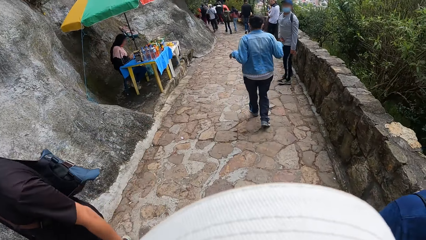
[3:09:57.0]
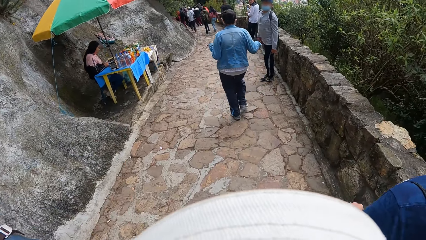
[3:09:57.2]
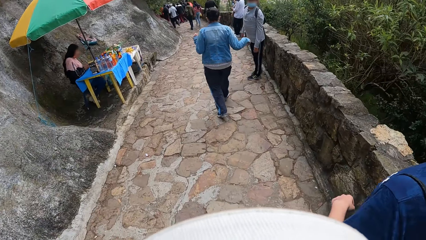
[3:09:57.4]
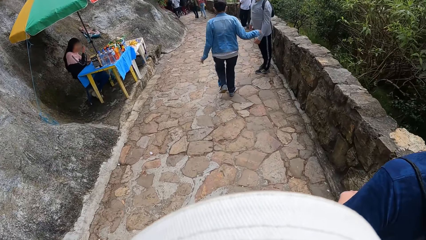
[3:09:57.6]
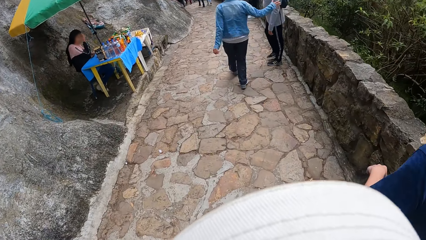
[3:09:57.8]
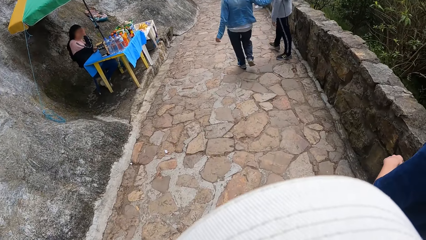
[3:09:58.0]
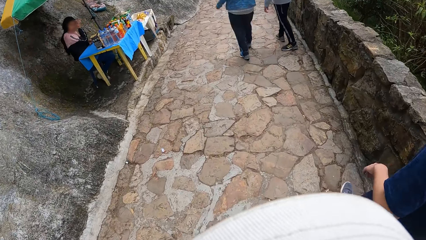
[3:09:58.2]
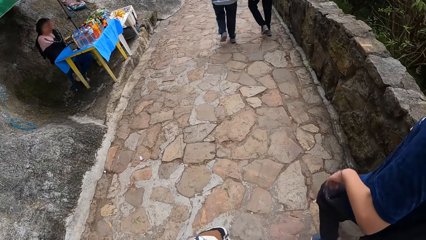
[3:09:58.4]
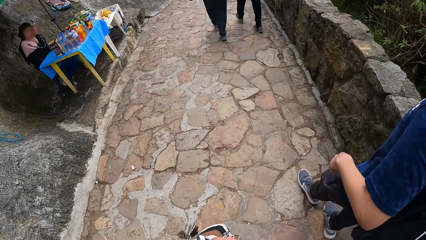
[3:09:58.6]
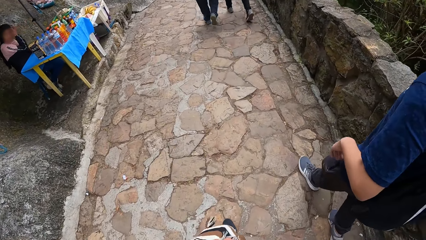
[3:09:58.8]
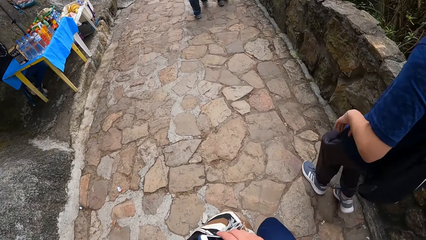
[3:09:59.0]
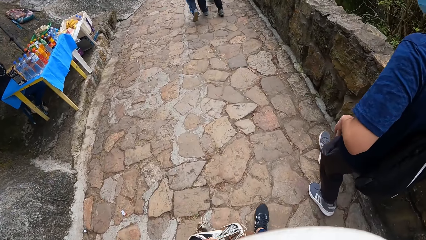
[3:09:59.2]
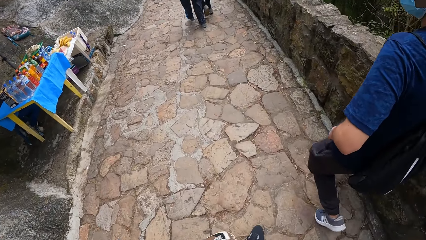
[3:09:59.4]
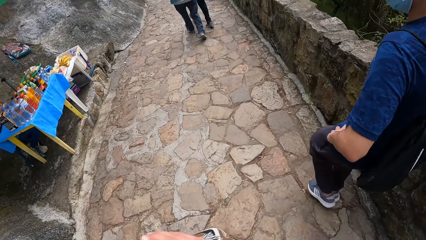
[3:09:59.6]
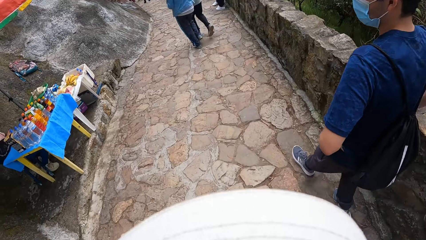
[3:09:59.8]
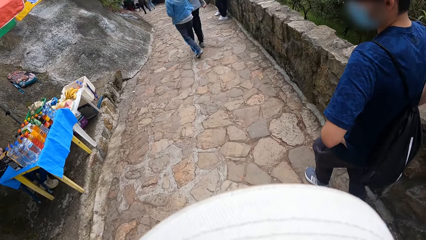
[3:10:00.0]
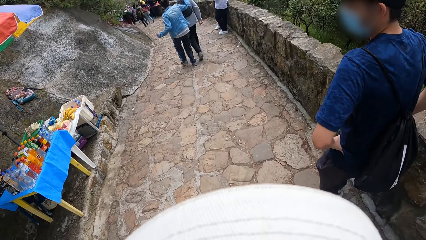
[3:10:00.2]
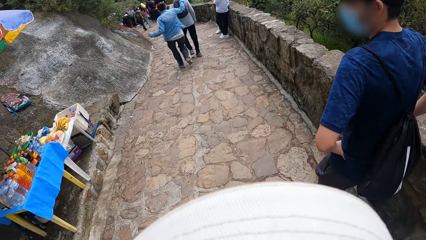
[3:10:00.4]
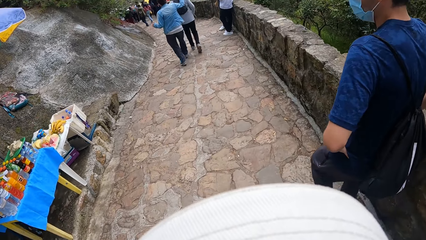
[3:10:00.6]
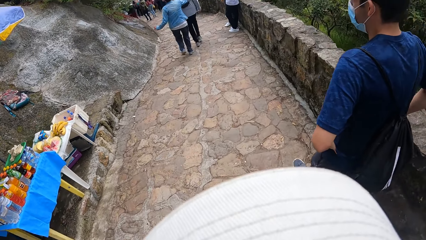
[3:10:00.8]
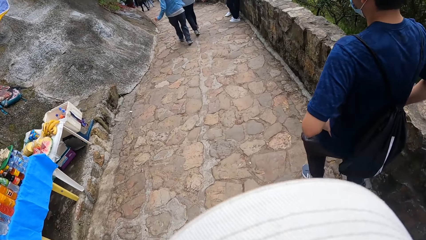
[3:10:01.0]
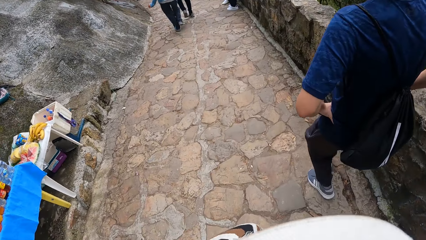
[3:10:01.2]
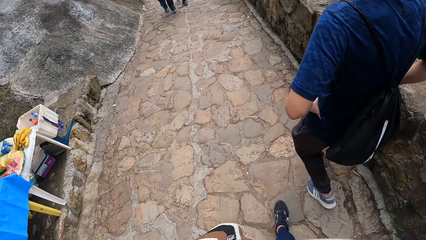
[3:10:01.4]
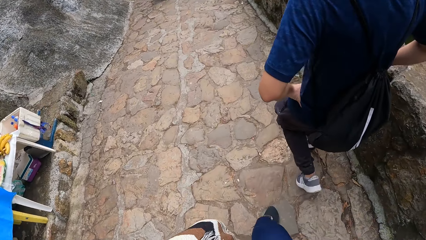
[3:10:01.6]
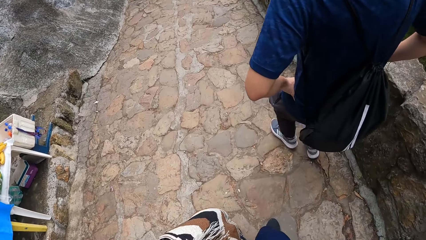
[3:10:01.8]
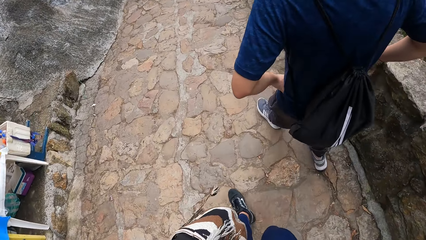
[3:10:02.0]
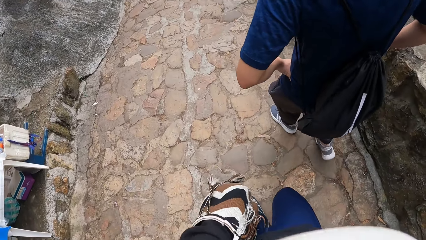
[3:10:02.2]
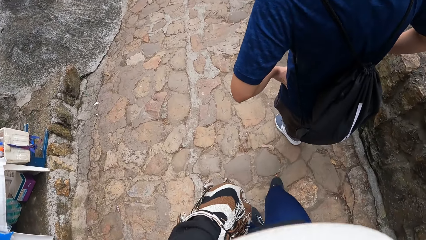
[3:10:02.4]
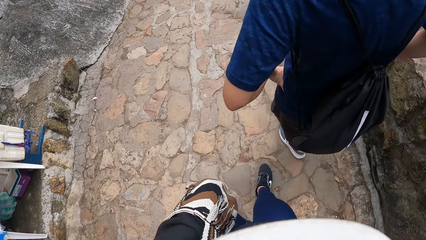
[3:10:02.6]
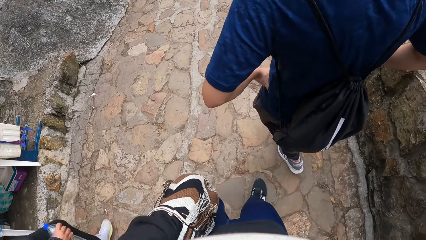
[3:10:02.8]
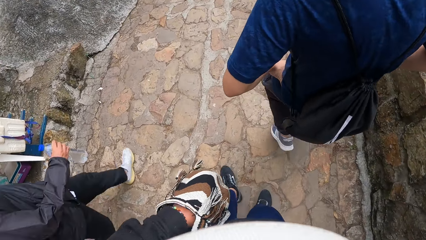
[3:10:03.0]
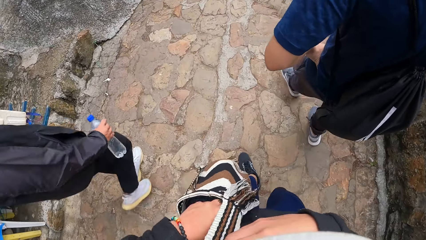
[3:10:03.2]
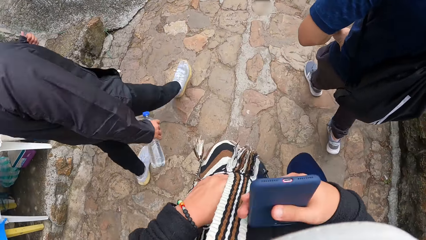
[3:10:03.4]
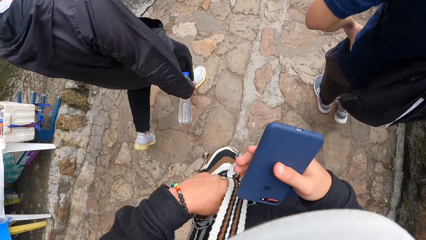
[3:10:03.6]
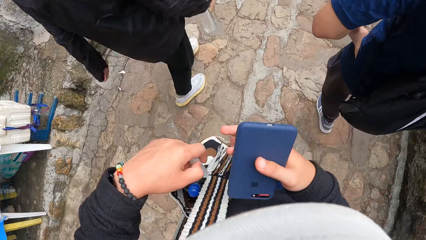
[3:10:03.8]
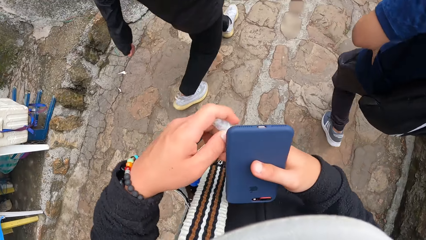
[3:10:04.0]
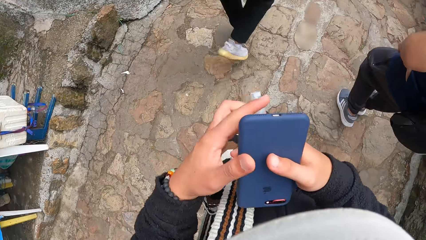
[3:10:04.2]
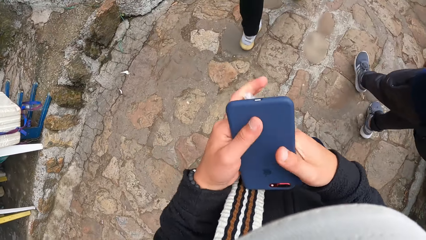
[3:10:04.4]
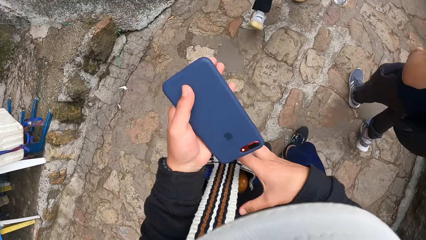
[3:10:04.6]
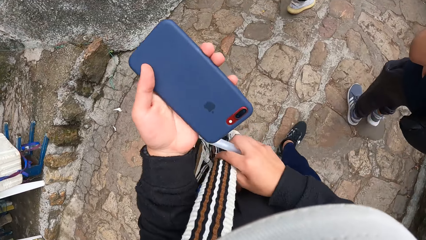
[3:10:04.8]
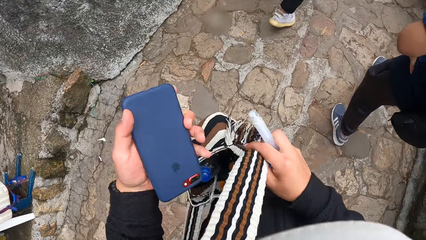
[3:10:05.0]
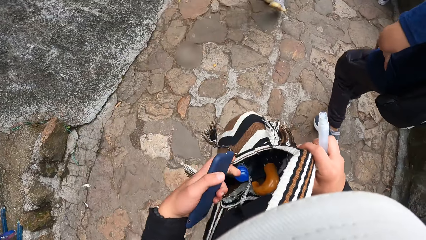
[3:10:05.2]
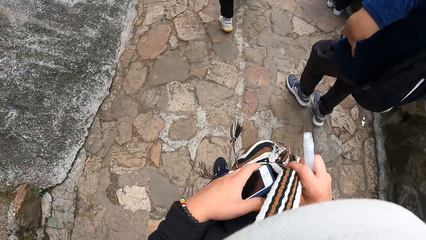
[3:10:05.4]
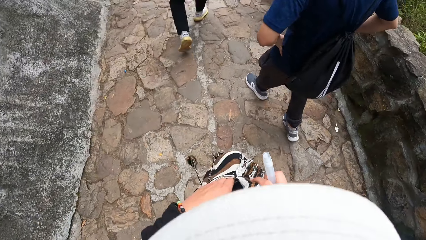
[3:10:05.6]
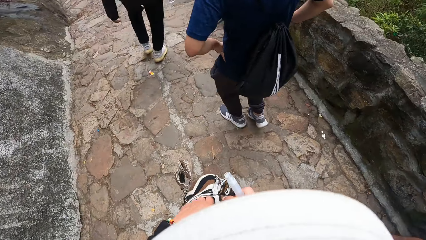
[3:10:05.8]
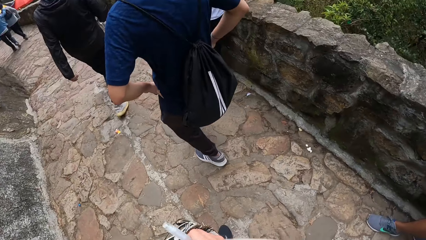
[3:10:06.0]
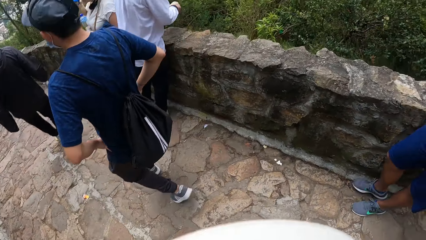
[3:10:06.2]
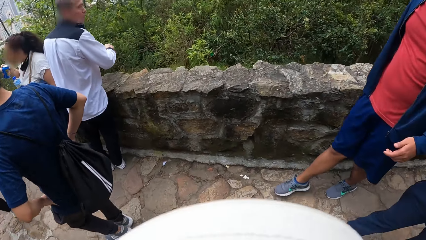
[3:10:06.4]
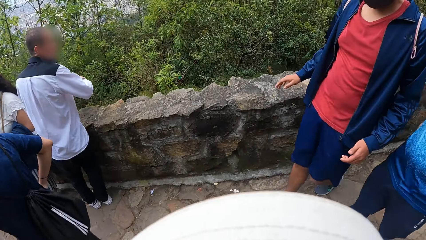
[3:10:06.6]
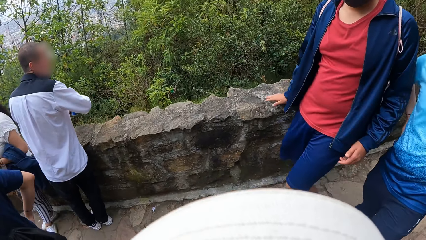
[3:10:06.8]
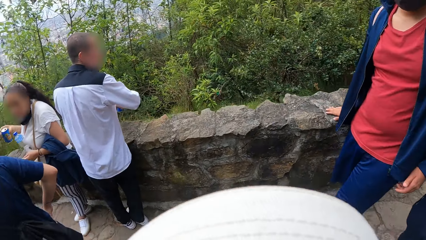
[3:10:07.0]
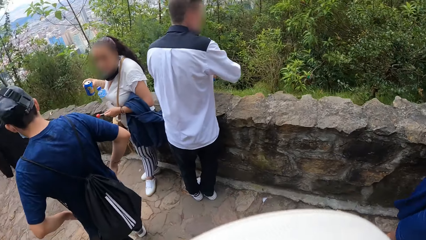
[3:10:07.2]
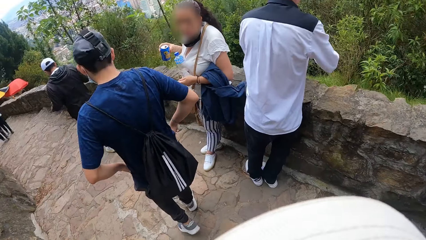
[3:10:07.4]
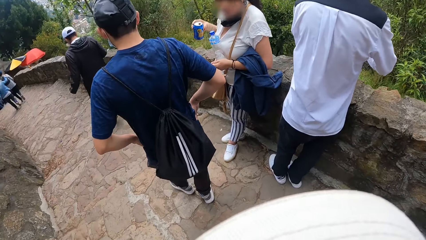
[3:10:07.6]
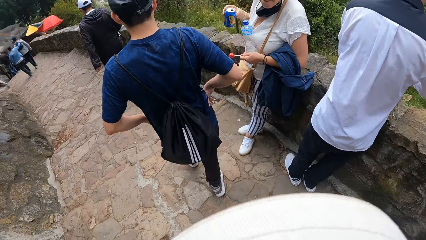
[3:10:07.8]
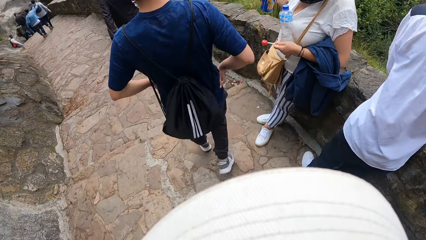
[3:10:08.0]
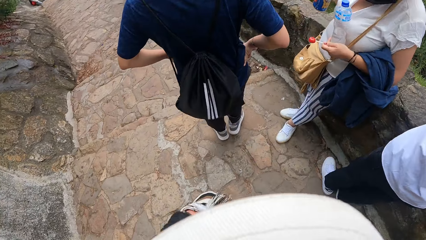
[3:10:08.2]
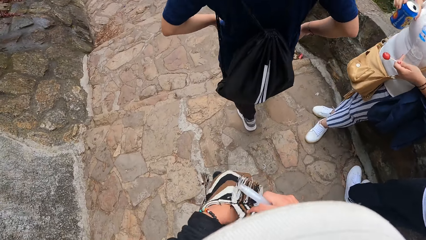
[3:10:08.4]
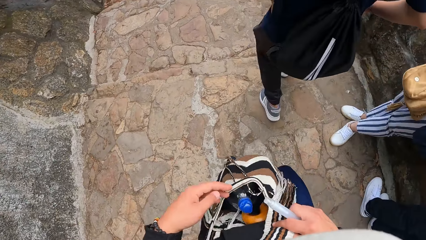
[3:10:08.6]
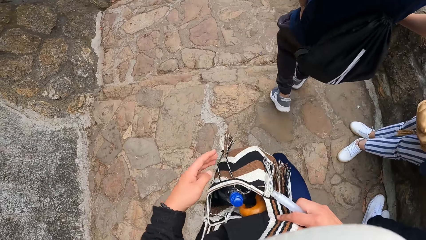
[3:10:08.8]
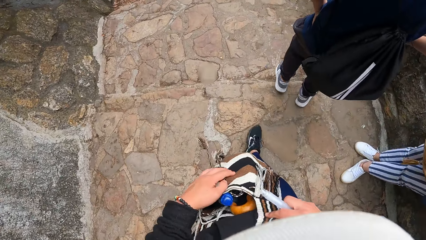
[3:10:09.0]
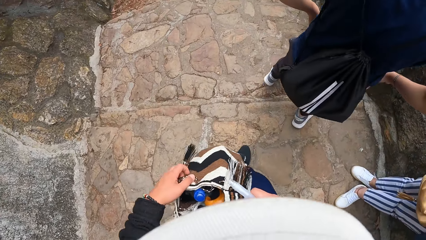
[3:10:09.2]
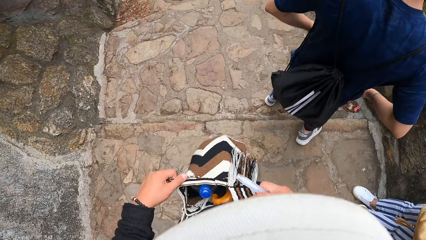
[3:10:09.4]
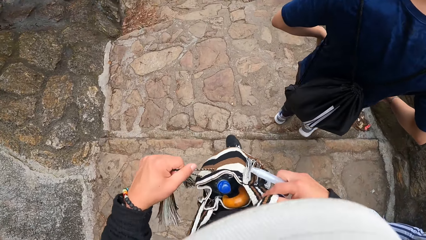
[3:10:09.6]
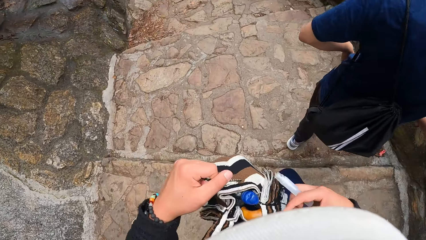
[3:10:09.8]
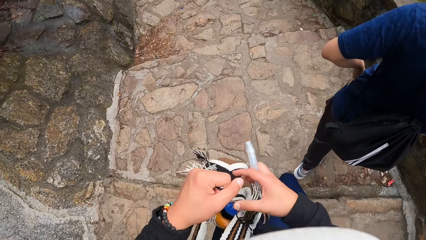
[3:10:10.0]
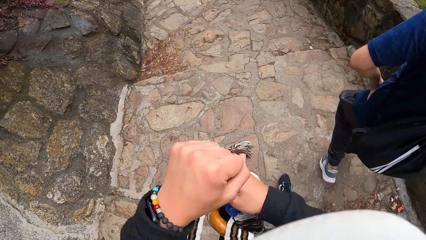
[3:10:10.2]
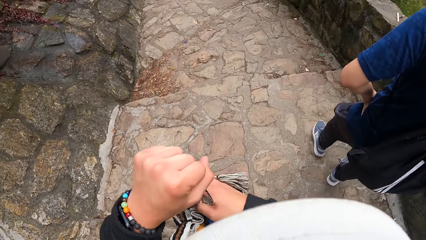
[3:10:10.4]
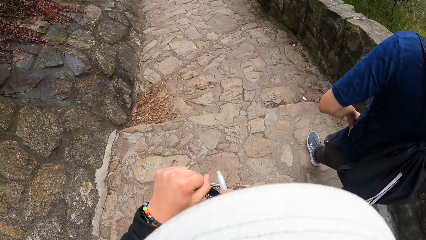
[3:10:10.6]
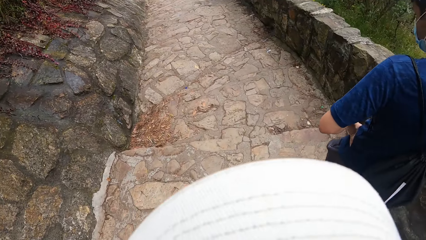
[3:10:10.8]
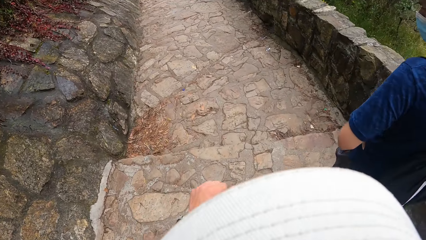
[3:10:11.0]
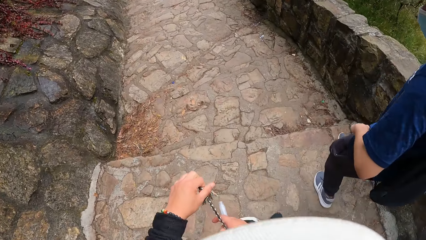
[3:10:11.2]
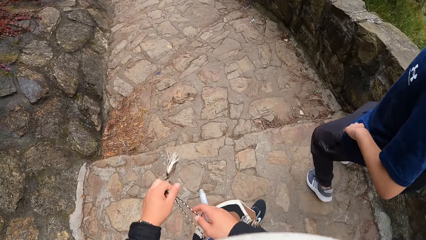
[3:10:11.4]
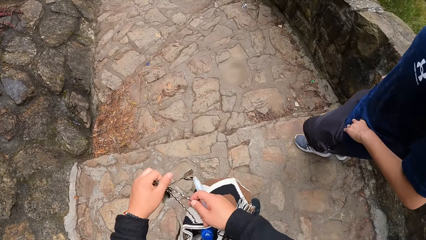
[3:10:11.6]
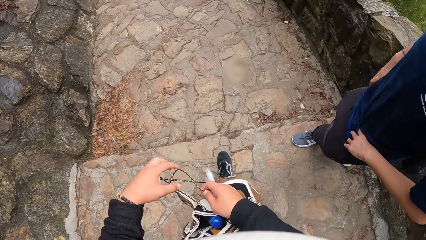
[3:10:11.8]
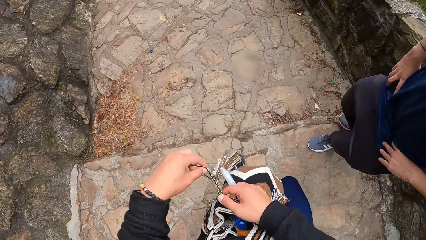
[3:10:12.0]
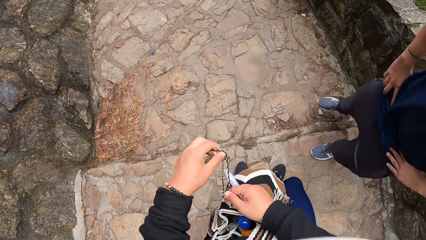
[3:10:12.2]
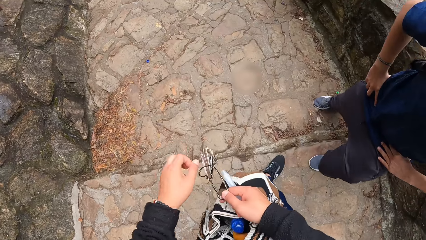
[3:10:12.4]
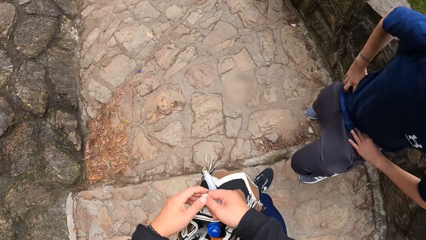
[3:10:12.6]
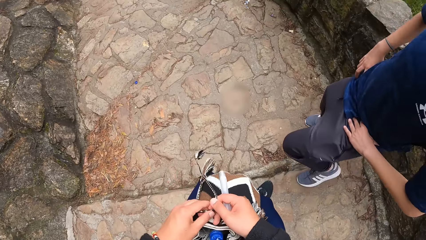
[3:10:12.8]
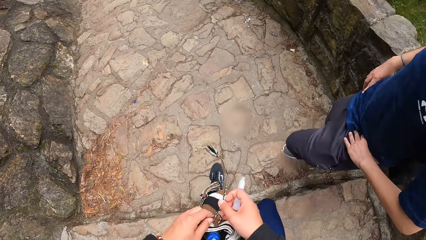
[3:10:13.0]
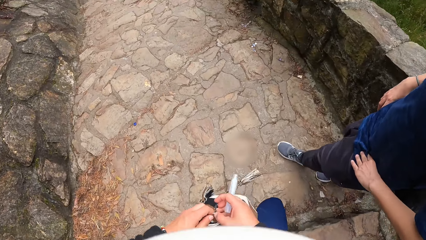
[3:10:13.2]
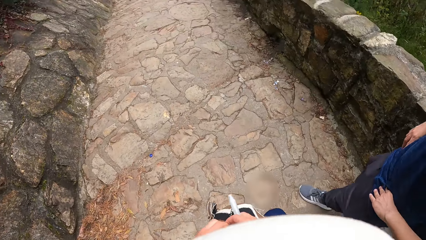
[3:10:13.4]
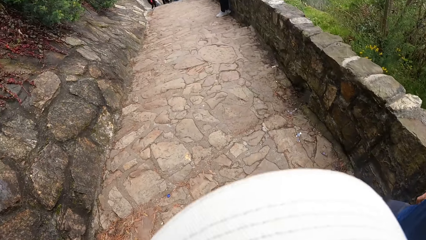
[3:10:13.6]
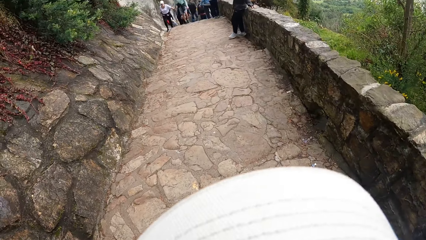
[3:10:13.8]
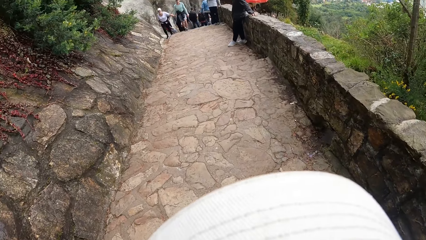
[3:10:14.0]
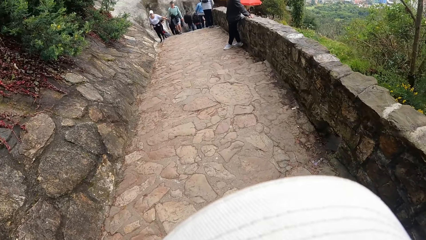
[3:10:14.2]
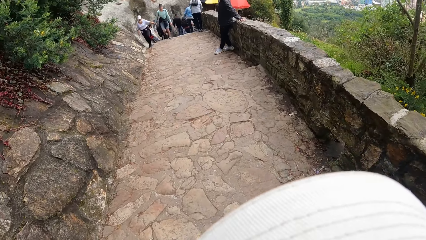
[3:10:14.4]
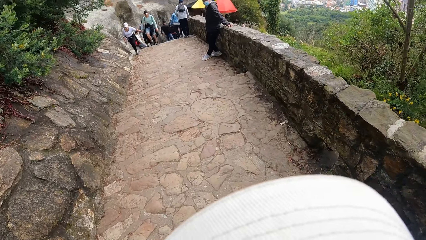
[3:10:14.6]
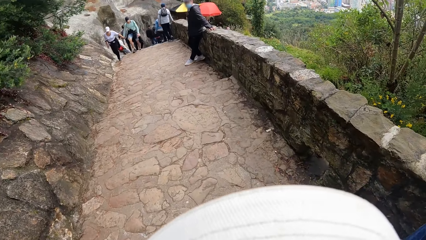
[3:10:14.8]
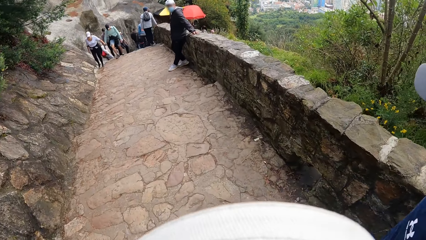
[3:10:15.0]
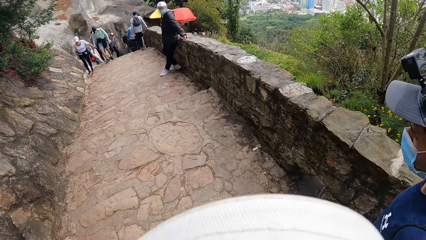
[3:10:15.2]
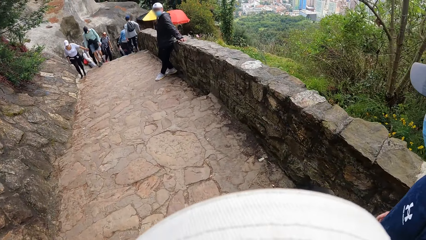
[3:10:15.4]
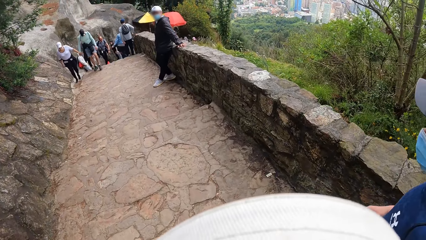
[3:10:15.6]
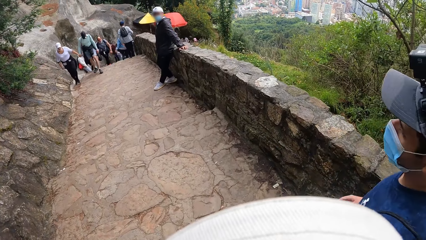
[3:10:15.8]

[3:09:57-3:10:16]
The camera wearer walks along the path. A man places both hands on his waist. The camera wearer removes a pen hand sanitizer from the cross body bag with her left hand. She passes the pen hand sanitizer in her left hand to her right hand. She passes the phone in her right hand to her left hand. She holds the cross body bag with her right hand. She puts the phone in her left hand in the cross body bag in her right hand. She ties the cross body bag rope with both hands. She closes the bag. She walks downstairs.
